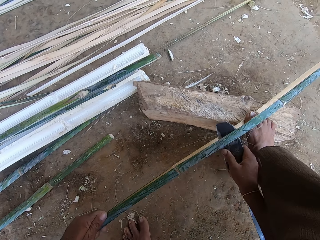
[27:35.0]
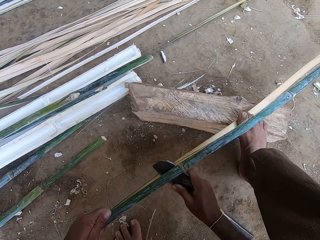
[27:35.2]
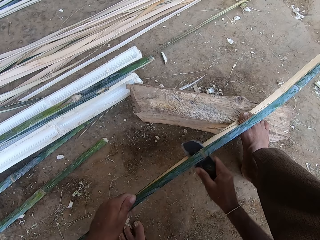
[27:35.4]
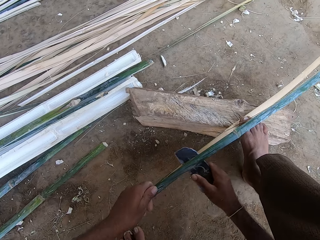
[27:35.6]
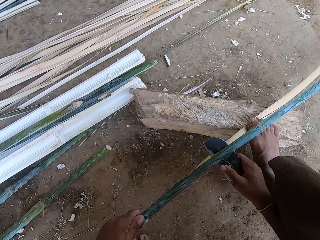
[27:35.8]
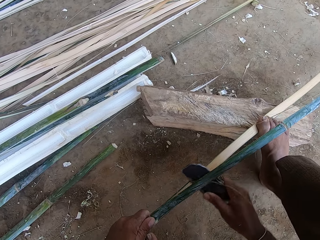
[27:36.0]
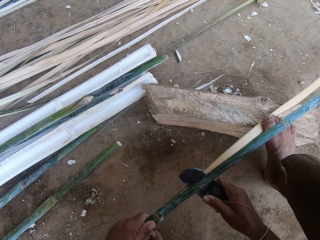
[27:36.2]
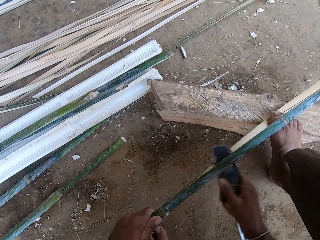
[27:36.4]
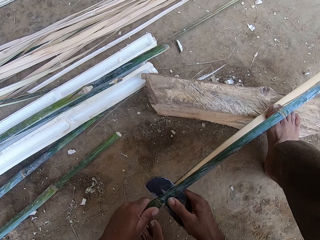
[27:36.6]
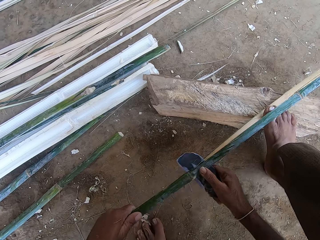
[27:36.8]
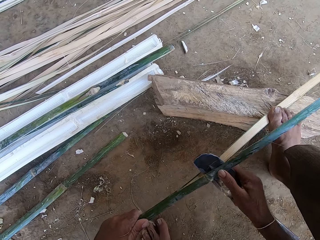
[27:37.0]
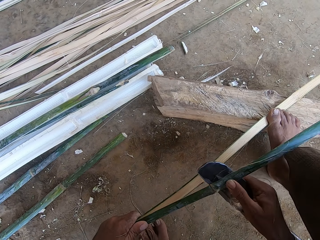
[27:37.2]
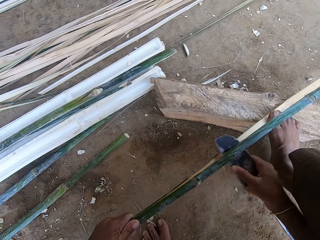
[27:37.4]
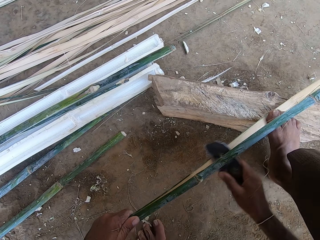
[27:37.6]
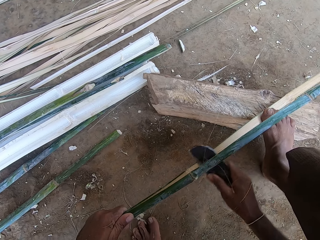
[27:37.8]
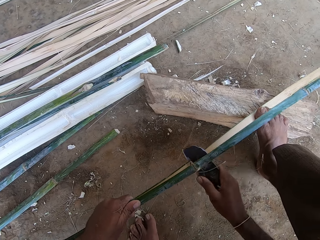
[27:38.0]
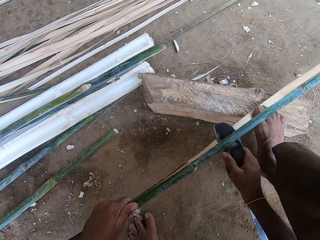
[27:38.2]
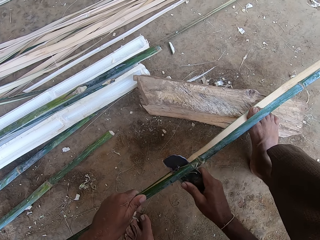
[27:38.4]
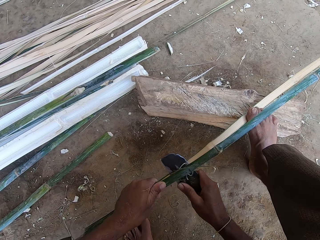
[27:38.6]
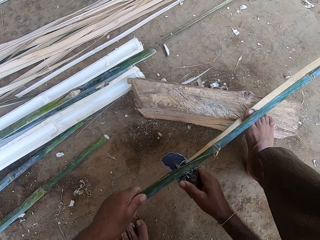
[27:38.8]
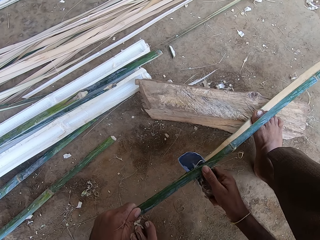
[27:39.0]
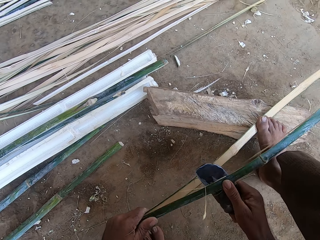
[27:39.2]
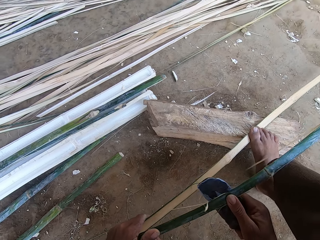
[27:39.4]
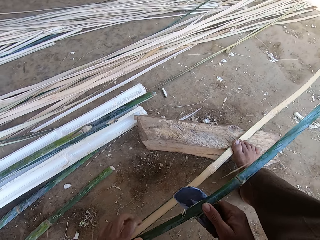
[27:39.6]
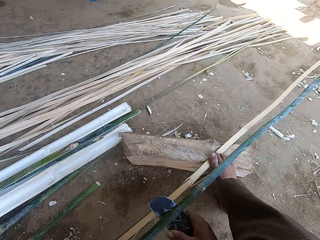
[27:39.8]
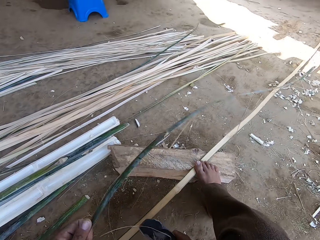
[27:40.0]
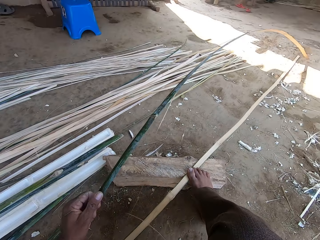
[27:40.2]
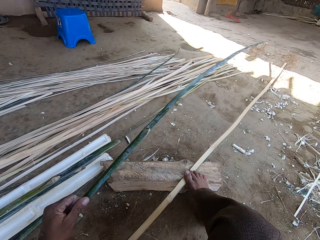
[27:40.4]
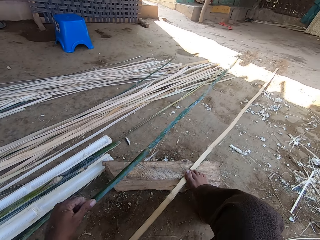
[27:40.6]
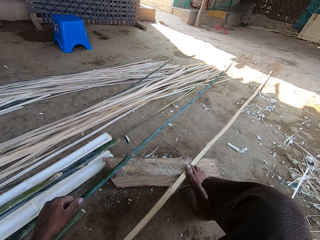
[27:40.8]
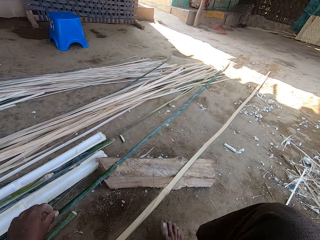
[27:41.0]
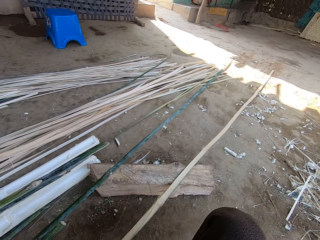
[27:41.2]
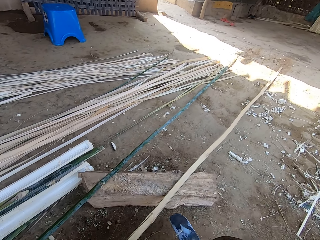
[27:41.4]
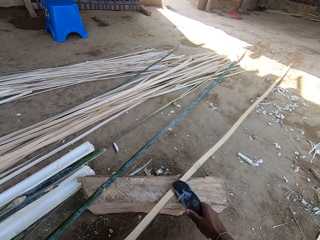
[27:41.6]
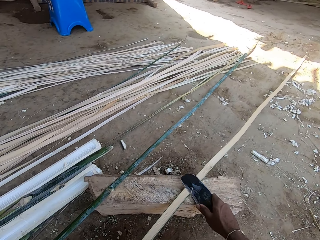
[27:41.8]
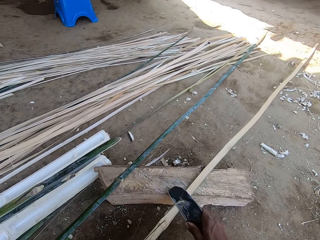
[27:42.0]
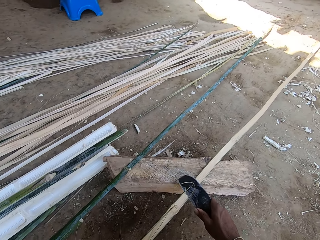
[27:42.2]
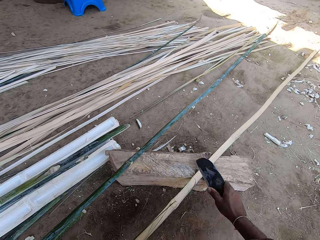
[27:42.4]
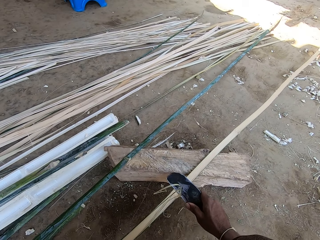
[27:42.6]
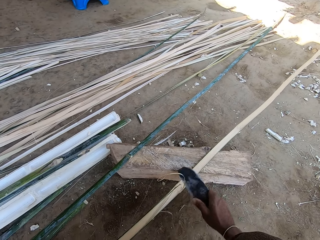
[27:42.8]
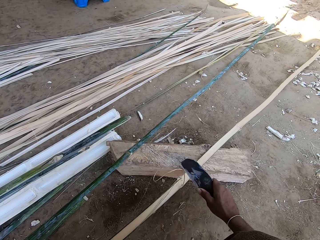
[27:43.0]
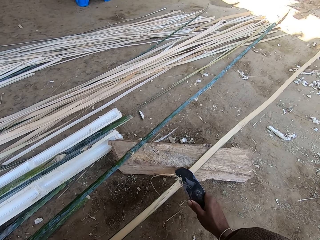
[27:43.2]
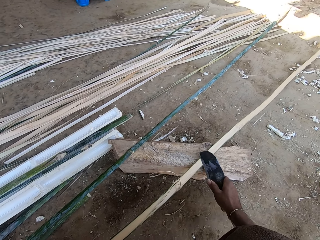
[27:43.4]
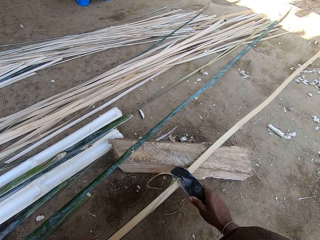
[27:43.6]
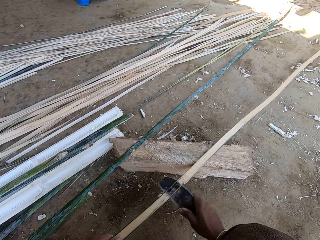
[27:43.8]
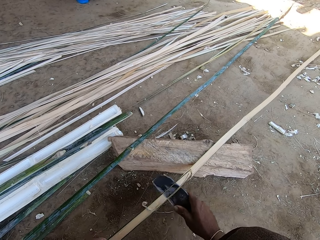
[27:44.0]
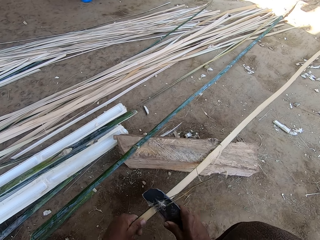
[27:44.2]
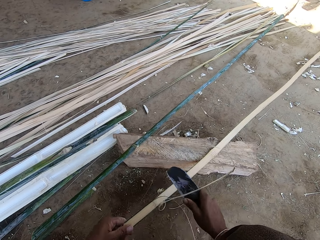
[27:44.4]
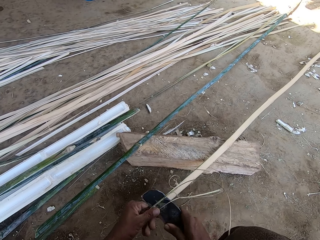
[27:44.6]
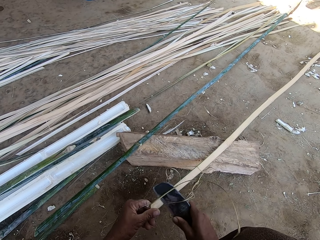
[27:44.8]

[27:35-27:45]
The camera wearer places the bamboo on a piece of wood and uses a knife to shape the bamboo.

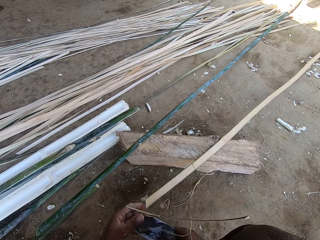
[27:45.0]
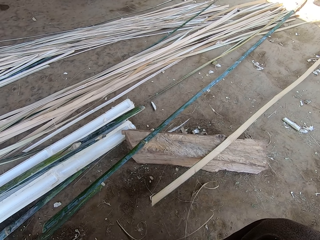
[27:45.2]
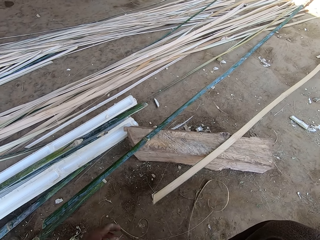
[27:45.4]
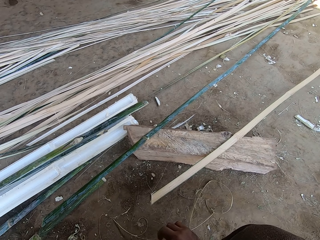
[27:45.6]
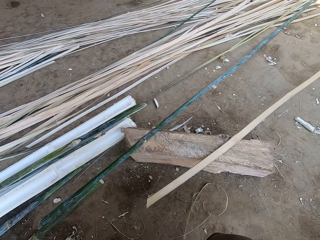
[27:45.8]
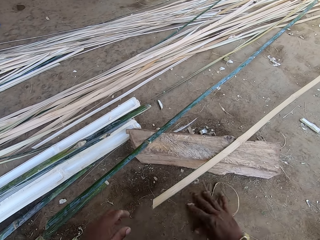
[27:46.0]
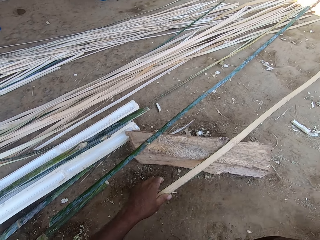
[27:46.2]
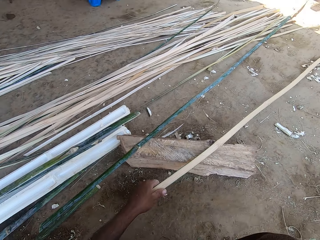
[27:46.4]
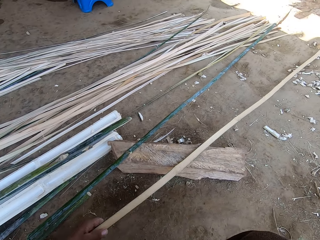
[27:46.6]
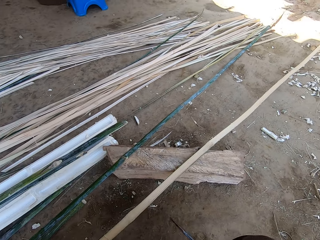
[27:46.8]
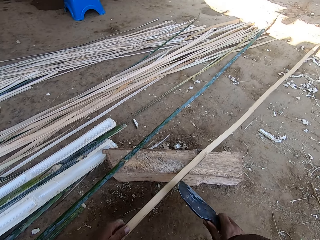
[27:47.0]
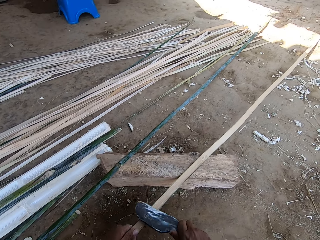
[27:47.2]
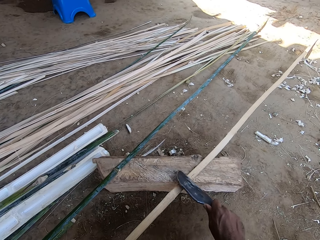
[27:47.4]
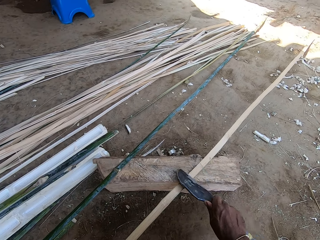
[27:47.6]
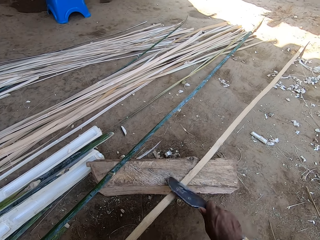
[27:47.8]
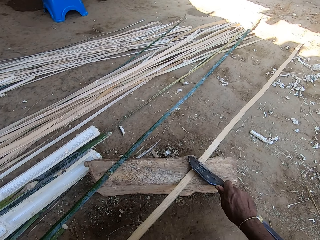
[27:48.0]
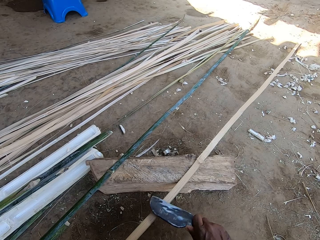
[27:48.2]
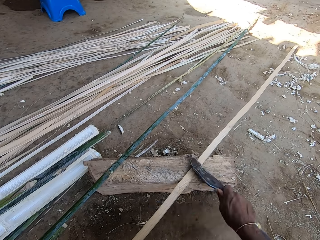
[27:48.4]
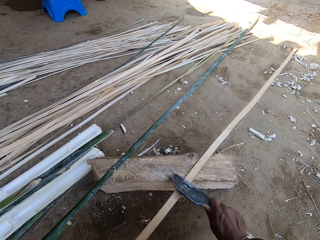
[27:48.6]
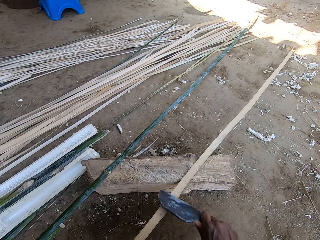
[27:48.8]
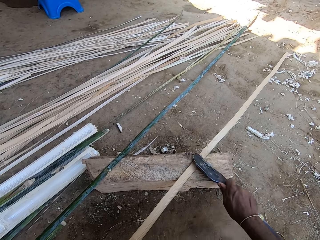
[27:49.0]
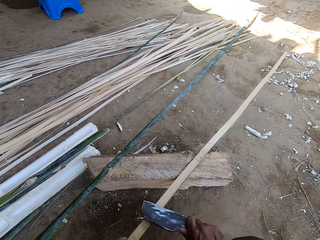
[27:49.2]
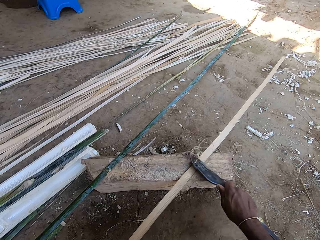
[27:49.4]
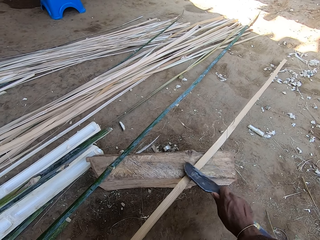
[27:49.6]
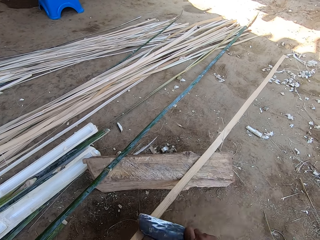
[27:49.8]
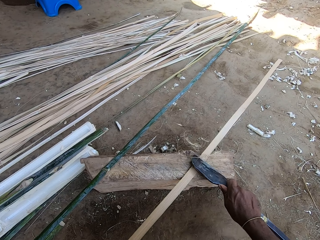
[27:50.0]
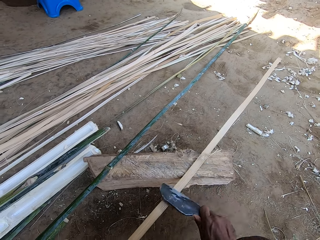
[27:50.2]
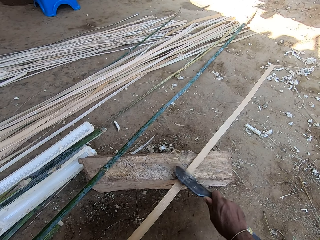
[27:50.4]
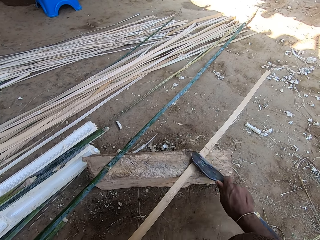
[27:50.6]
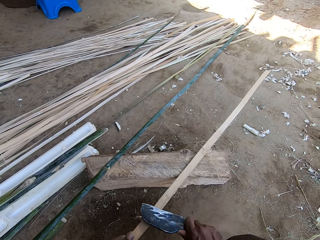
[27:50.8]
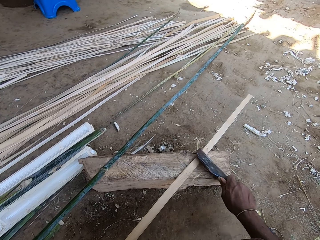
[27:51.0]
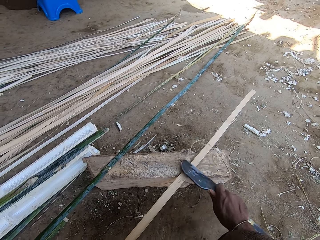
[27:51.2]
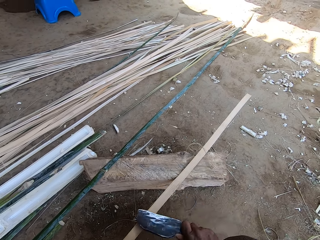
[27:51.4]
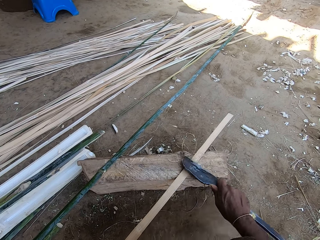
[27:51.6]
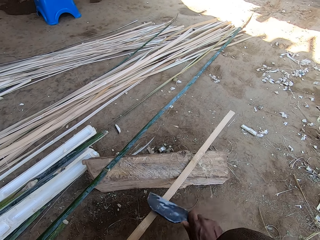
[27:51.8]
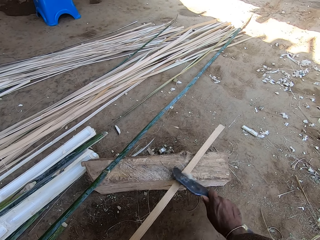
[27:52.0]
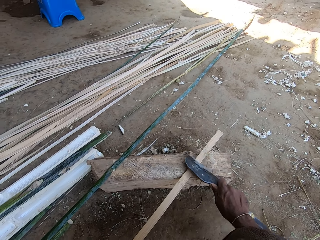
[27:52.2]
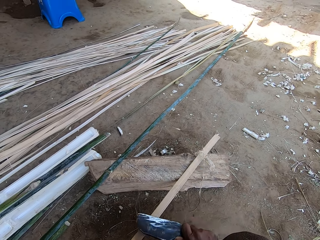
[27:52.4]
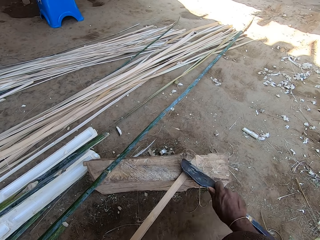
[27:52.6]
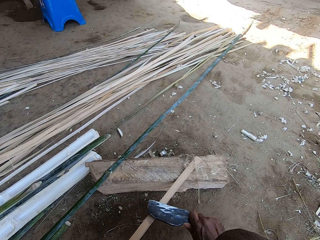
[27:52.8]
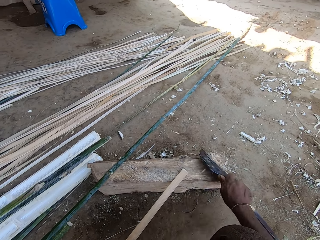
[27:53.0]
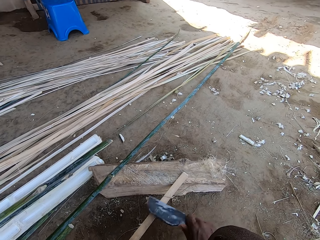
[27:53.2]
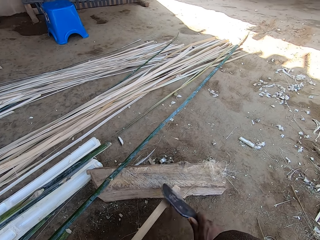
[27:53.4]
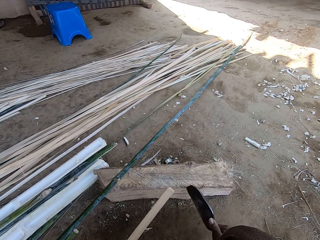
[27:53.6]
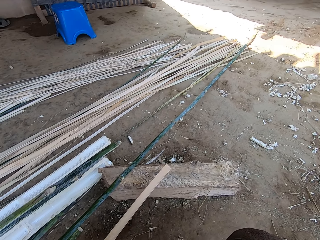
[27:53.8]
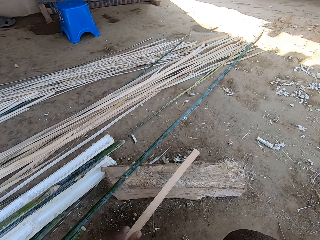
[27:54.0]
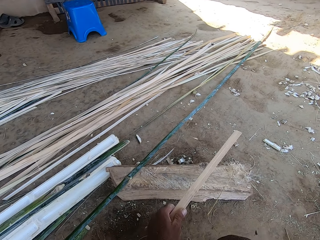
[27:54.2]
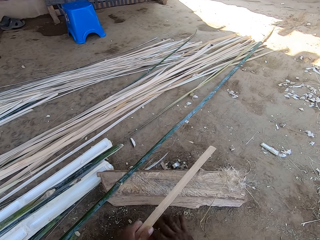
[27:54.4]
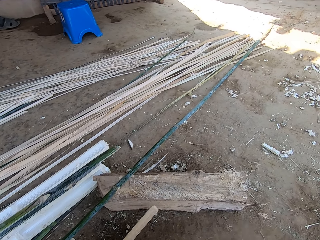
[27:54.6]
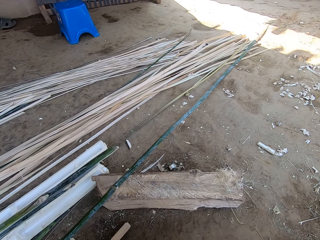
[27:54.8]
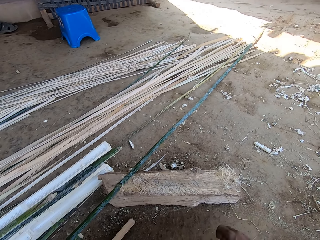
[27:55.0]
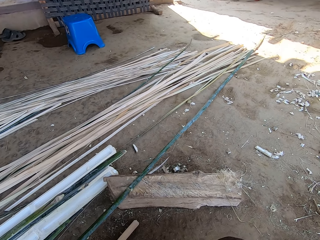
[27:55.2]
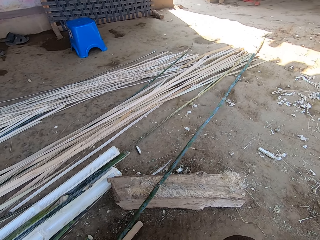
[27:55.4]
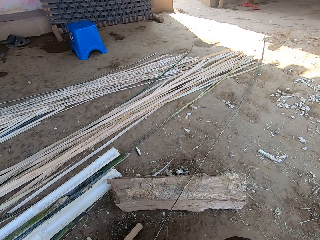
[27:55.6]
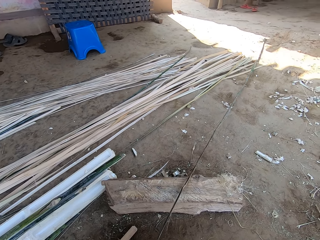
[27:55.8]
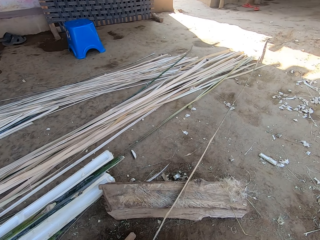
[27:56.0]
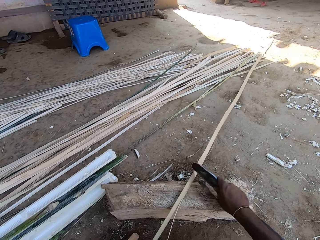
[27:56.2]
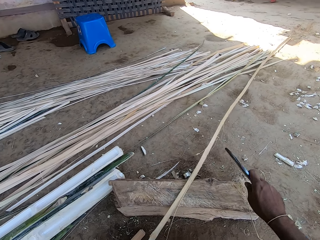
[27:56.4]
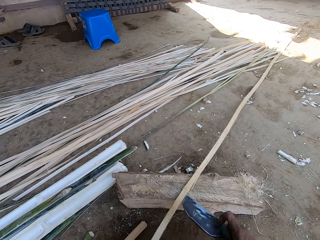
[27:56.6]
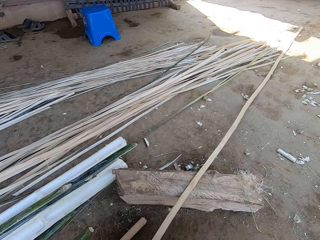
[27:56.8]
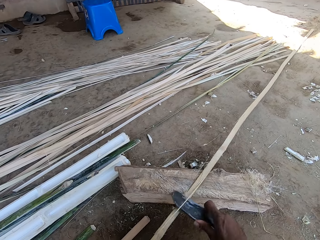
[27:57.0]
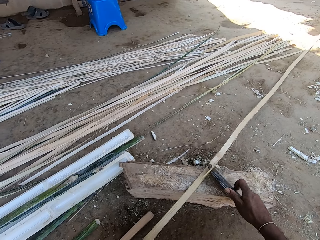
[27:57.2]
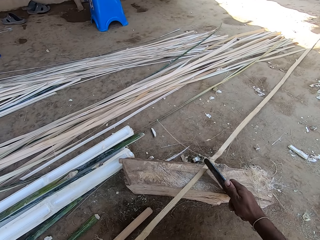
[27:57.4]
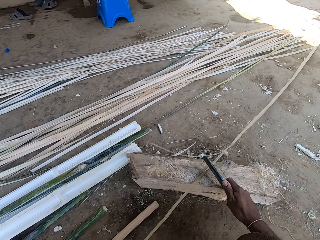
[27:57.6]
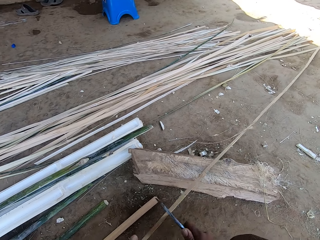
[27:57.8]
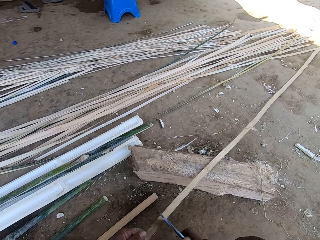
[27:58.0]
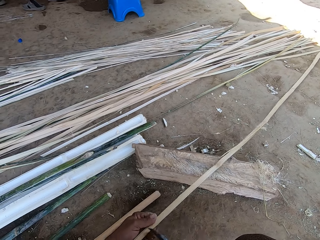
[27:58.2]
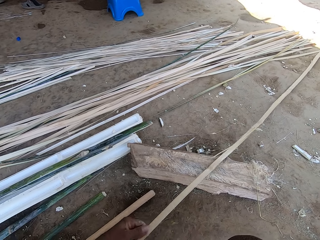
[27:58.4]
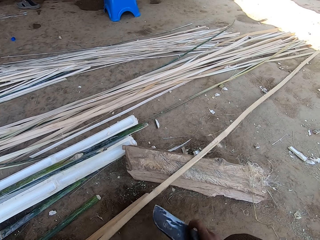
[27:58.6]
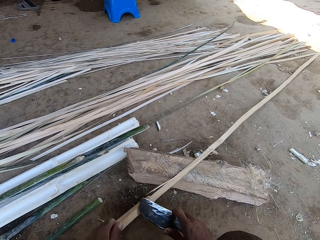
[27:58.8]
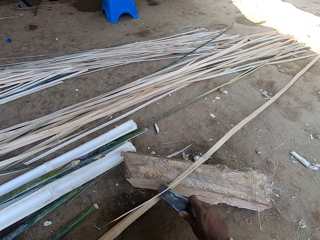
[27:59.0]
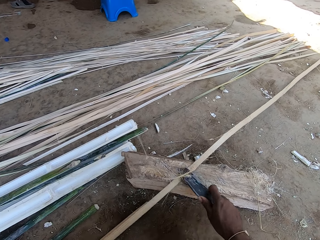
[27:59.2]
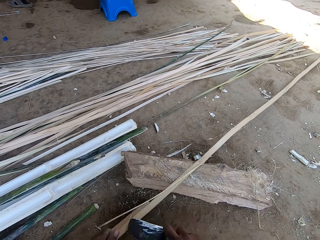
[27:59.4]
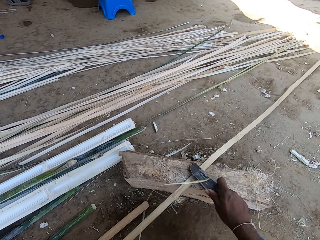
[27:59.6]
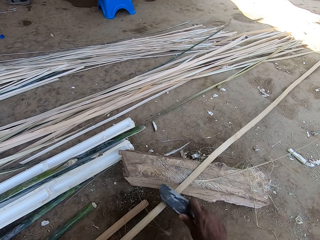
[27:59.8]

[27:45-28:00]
The camera wearer moves the pieces of bamboo aside. They use the knife to shape the bamboo. They place the bamboo on the ground. They pick up a bamboo. They use the knife to shape the bamboo.
